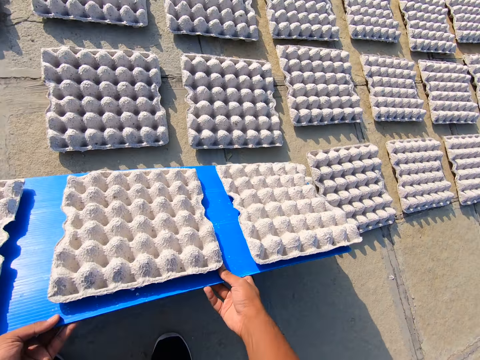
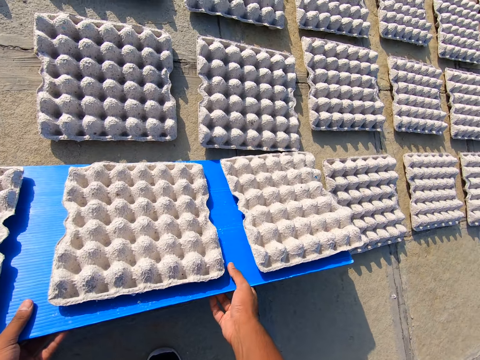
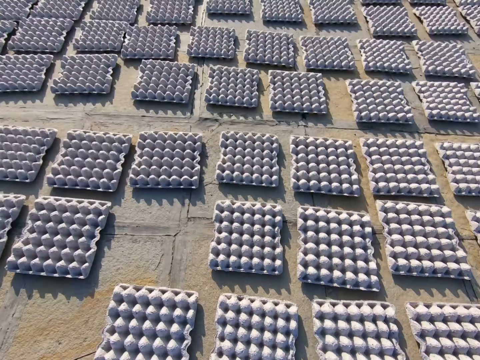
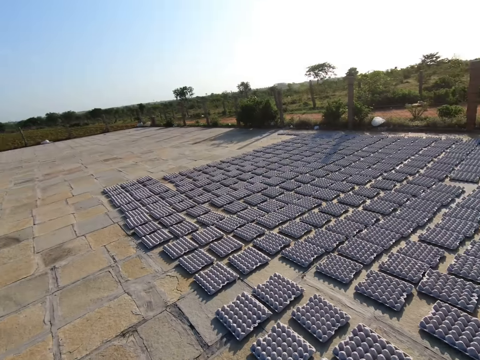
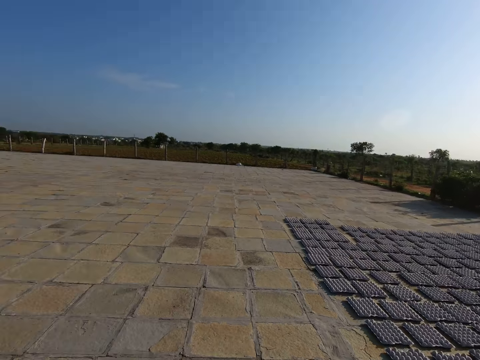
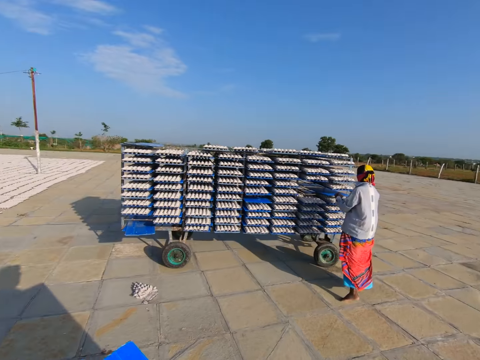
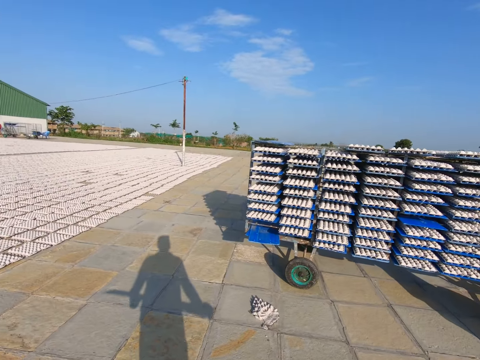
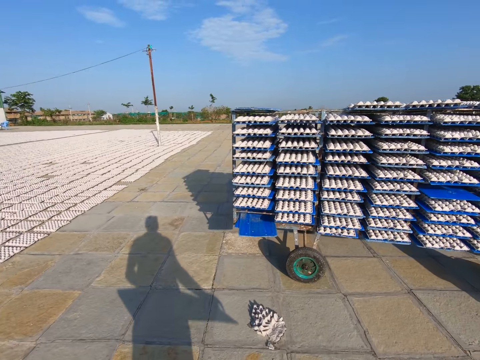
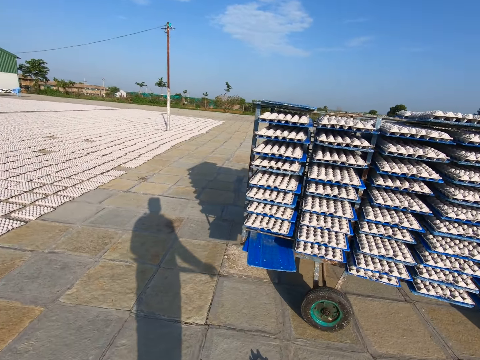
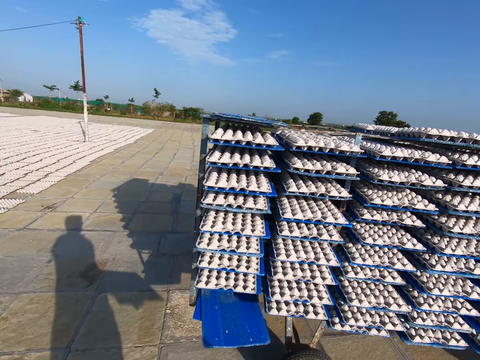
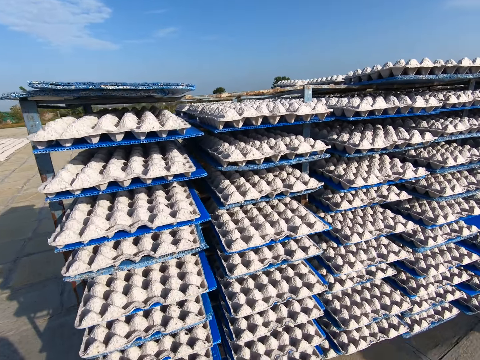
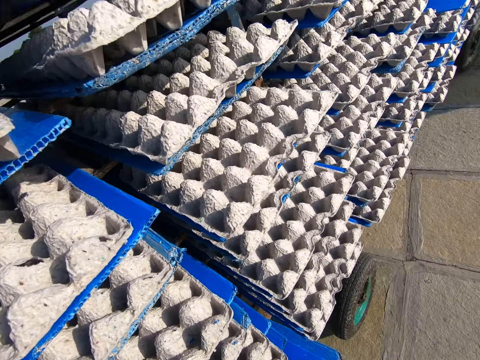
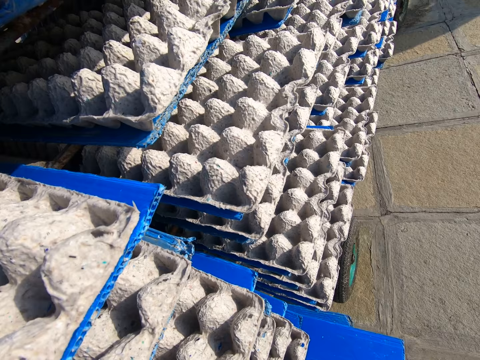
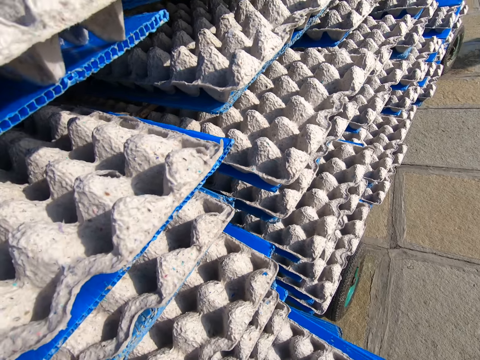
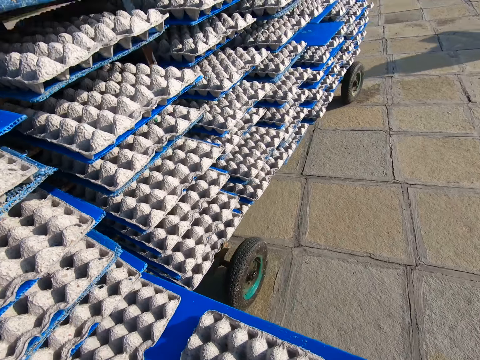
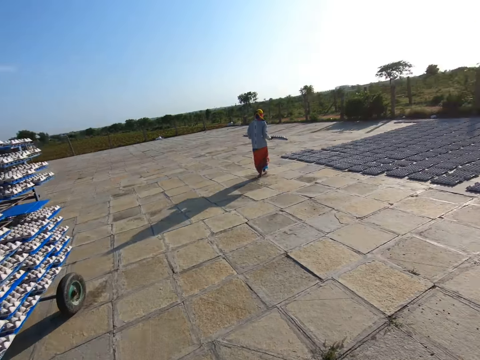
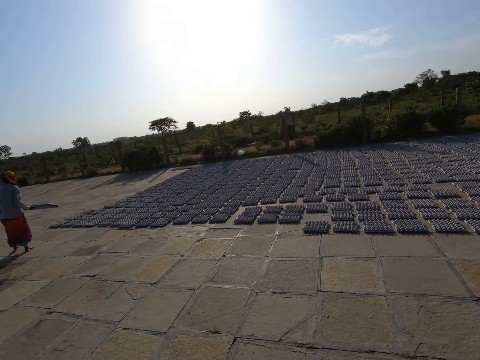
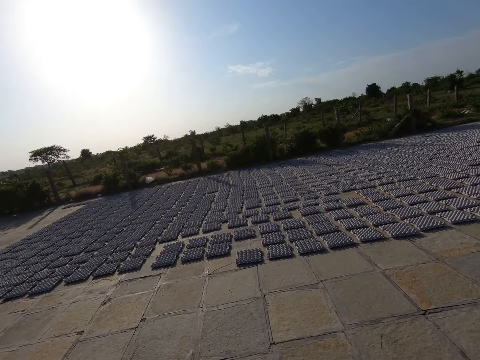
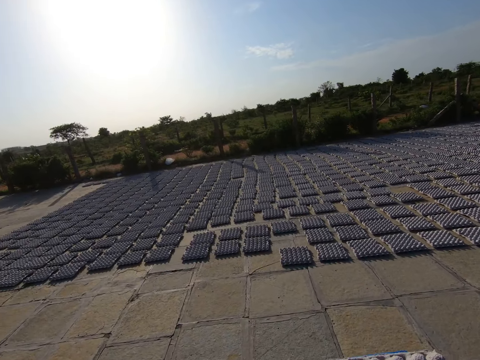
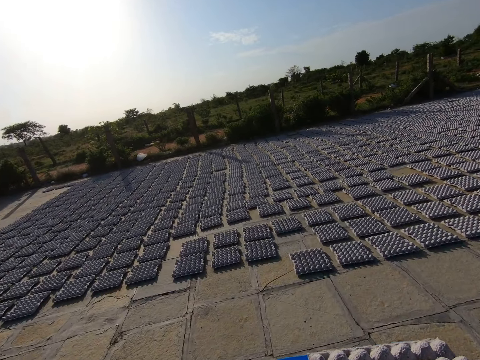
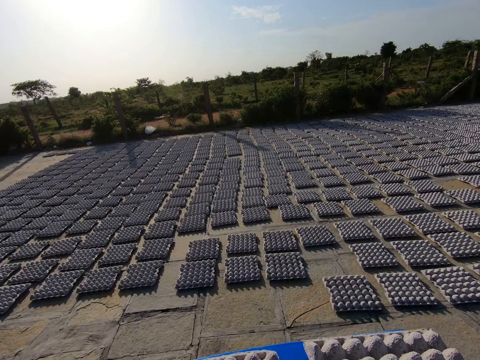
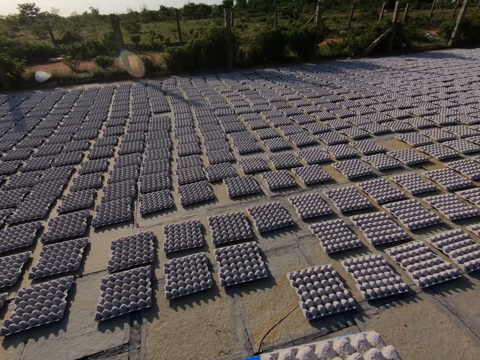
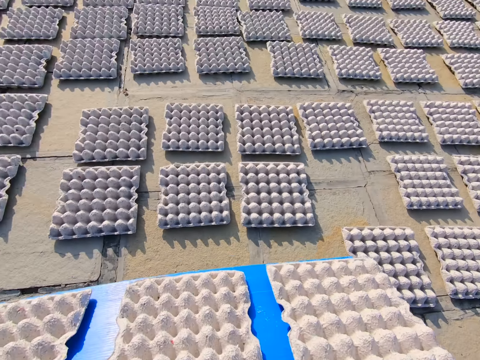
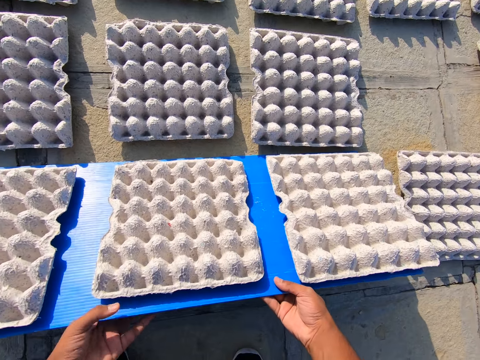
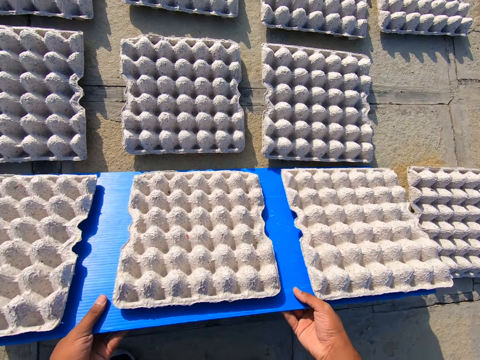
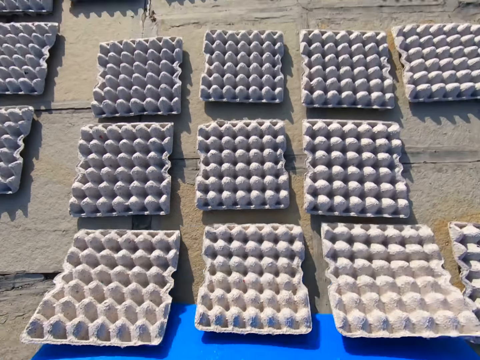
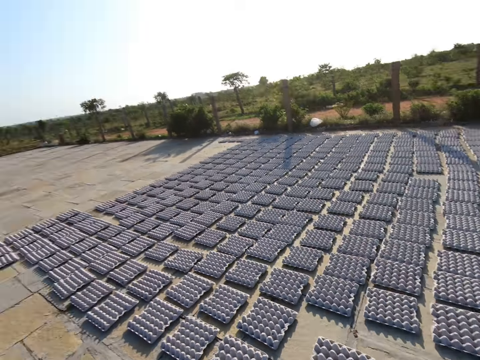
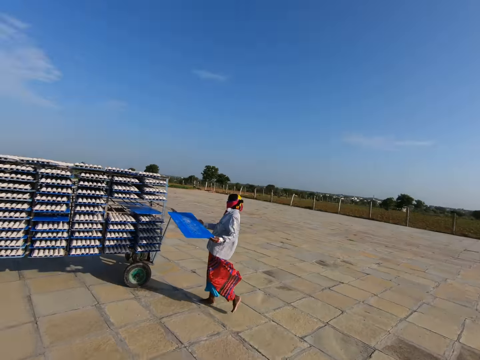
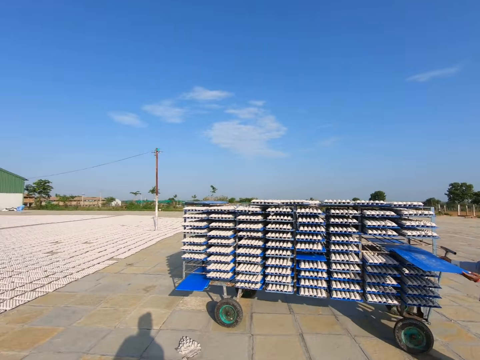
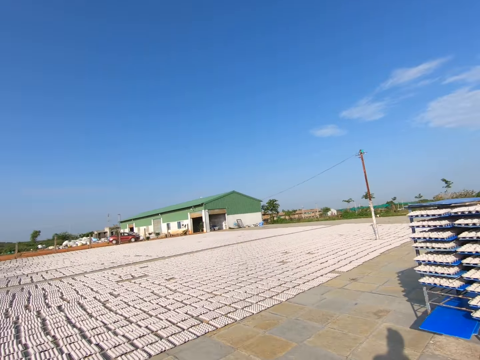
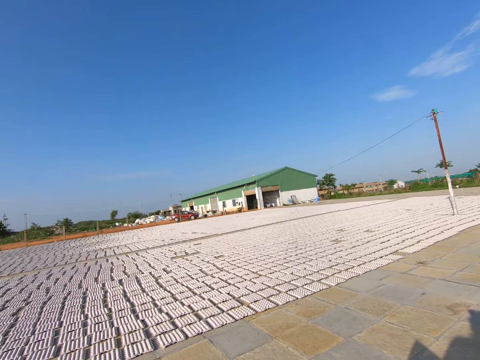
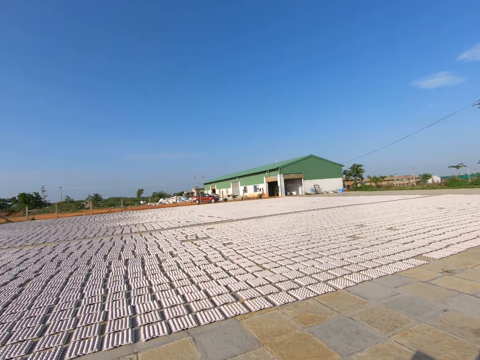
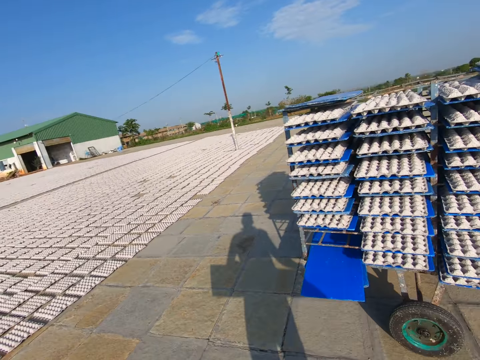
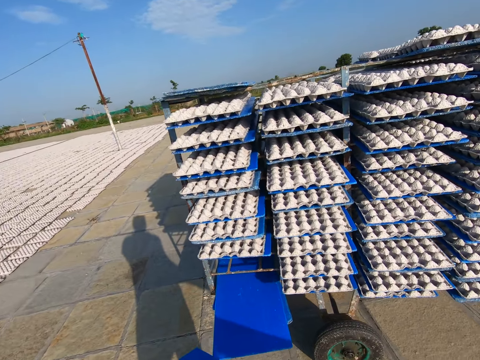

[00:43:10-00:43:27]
The camera wearer places the tray of egg crates on the floor with both hands. He pours the egg crates from the tray on the floor with both hands. The woman puts the tray in the shelf with both hands. The camera wearer walks on the ground. He puts the tray in the shelf with both hands. He removes a tray of egg crates from the shelf with his hands. The woman carries a tray of egg crates with both hands. The camera wearer walks on the ground. He places the tray of egg crates on the floor with both hands. He does so again. He pours the egg crates from the tray on the floor with both hands. The woman holds the tray with both hands and puts the tray in the shelf with both hands. The camera wearer walks on the ground.

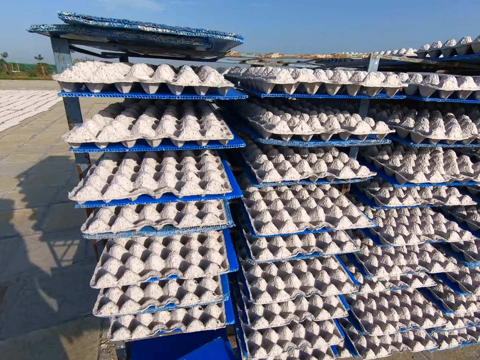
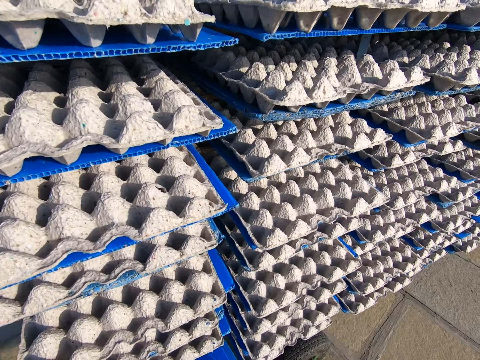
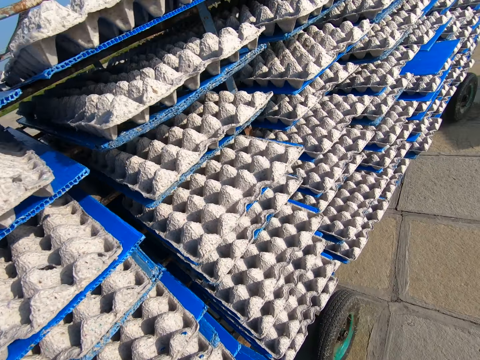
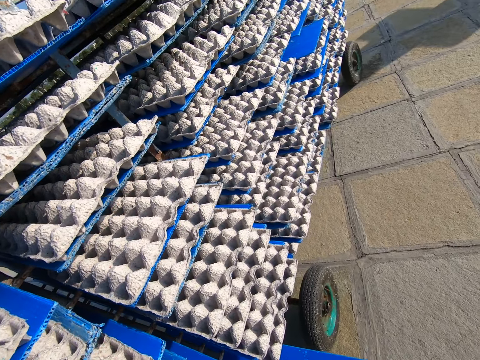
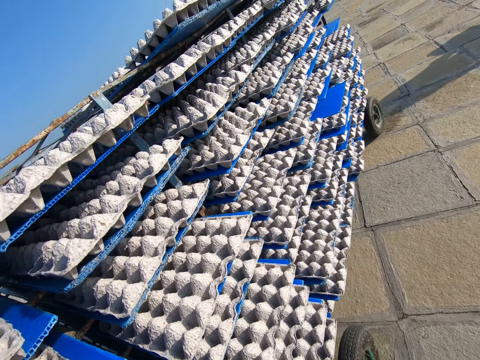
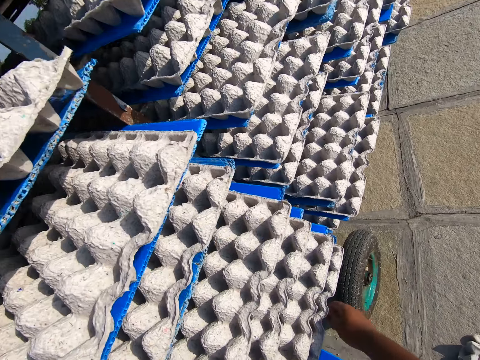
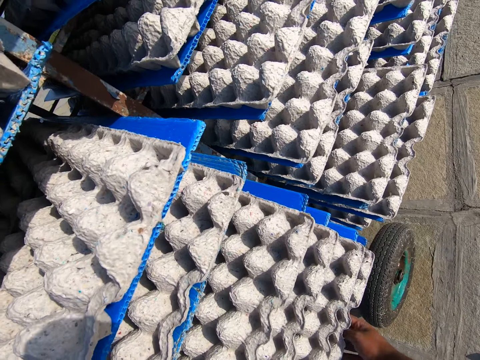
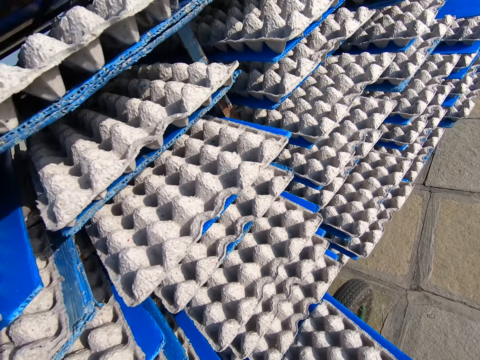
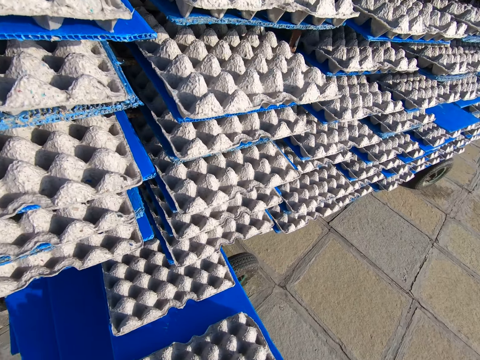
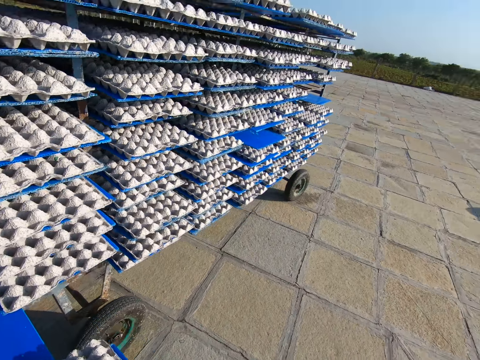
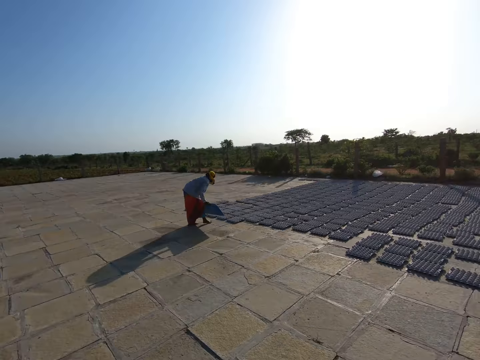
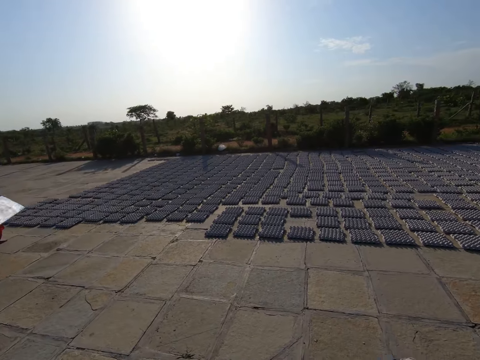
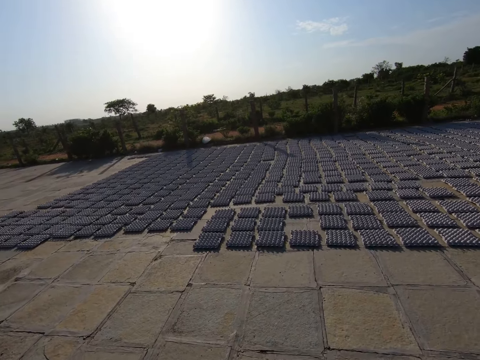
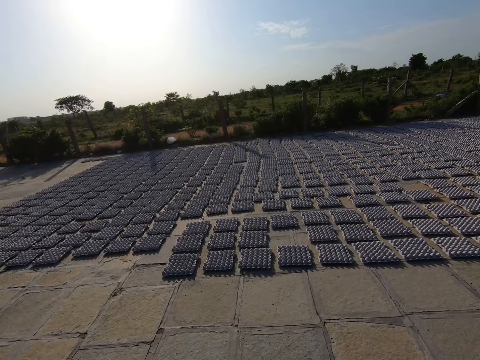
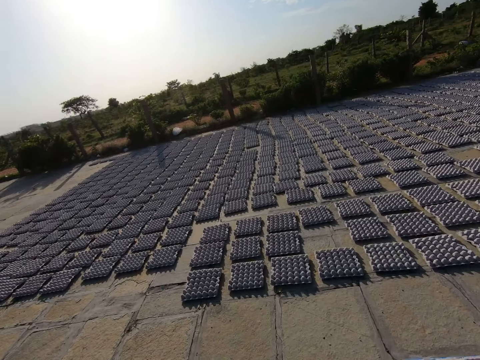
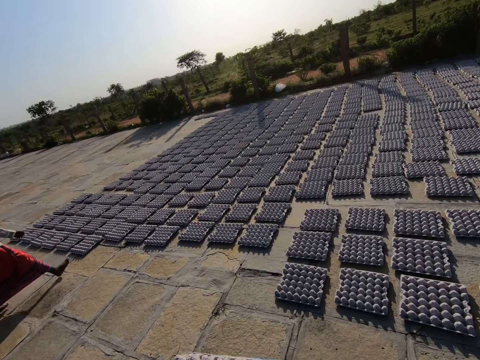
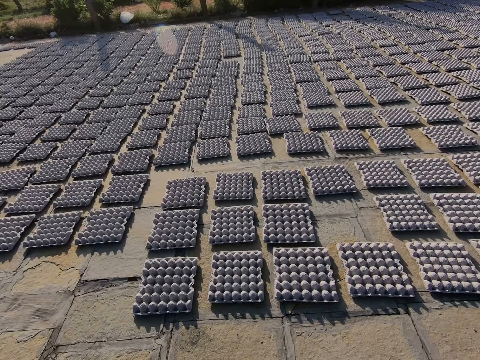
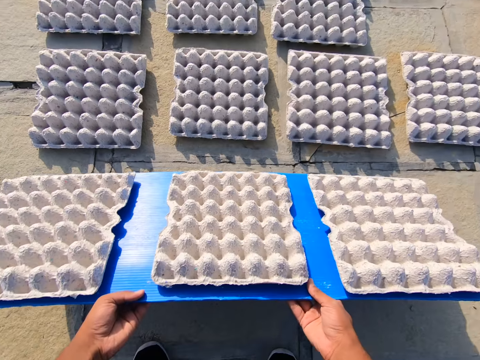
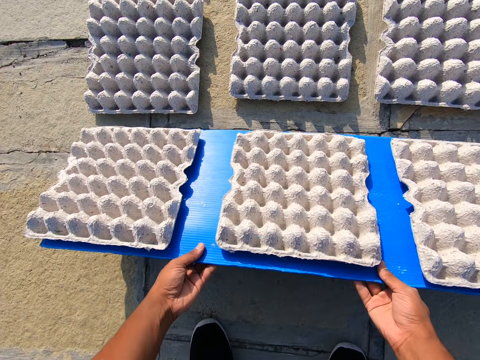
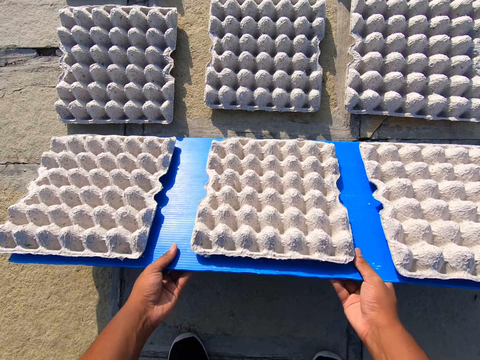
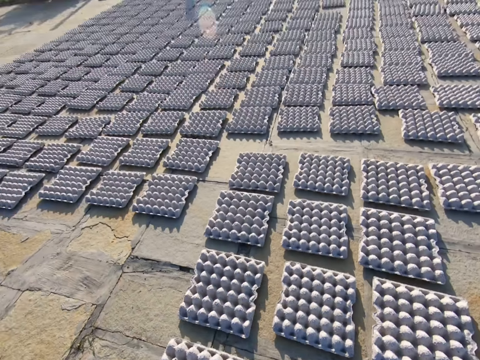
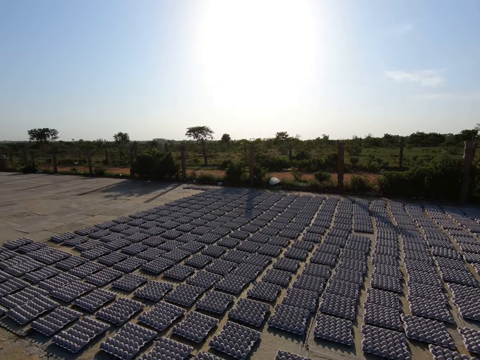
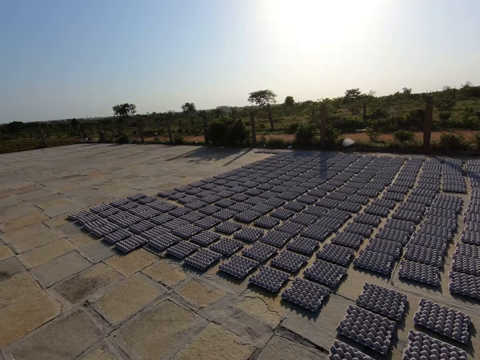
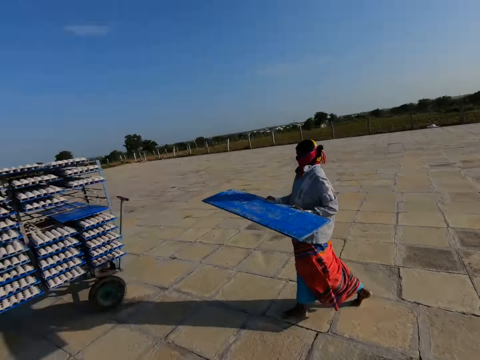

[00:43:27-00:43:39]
The camera wearer puts the tray in the shelf with both hands. He removes a tray of egg crates from the shelf with his hands. He removes a tray of egg crates from the shelf with his right hand. The woman pours some egg crates from a tray on the floor with both hands. The camera wearer walks on the ground. He carries the tray of egg crates with both hands. He places the tray of egg crates on the floor with both hands. He pours the egg crates from the tray on the floor with both hands. The woman holds a tray of egg crates with both hands.
